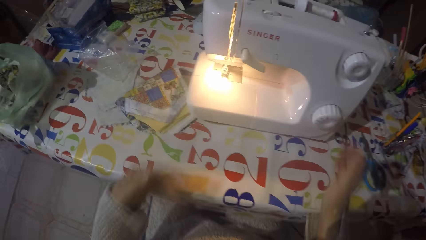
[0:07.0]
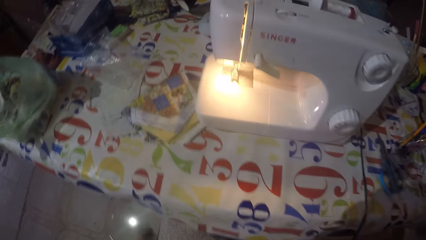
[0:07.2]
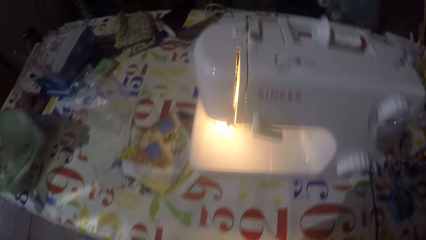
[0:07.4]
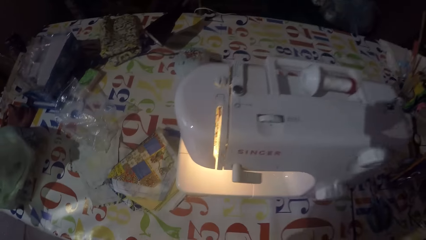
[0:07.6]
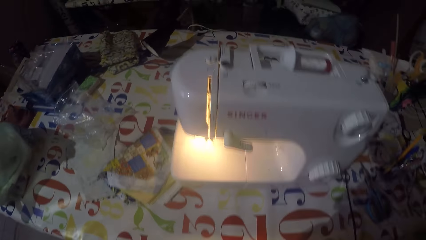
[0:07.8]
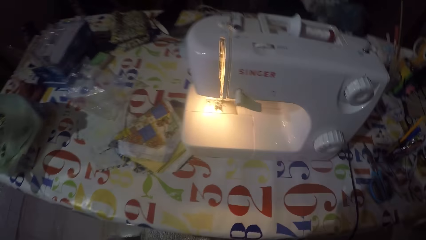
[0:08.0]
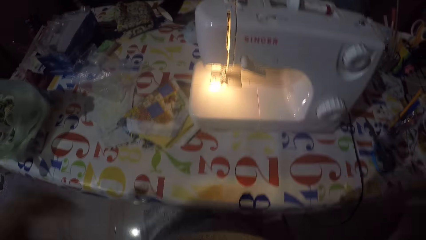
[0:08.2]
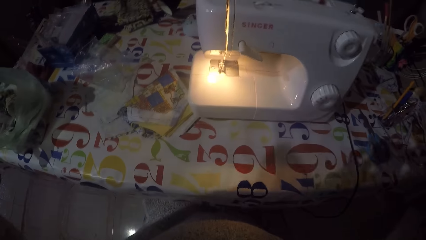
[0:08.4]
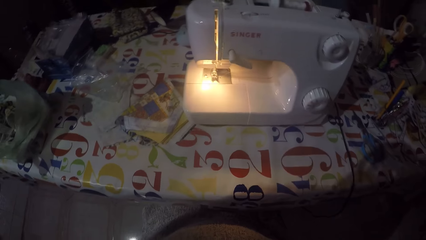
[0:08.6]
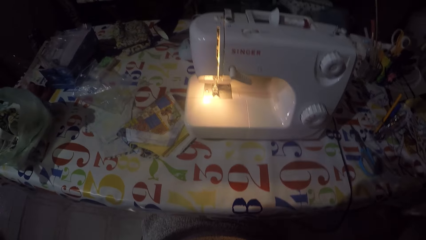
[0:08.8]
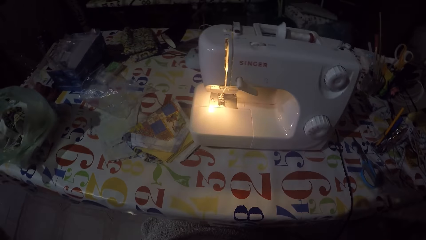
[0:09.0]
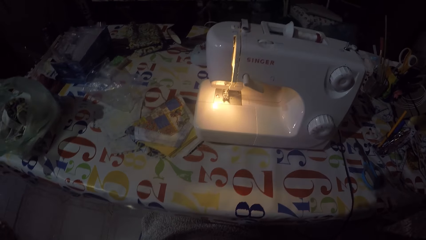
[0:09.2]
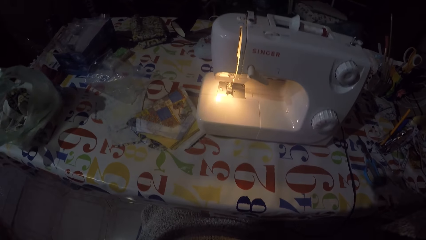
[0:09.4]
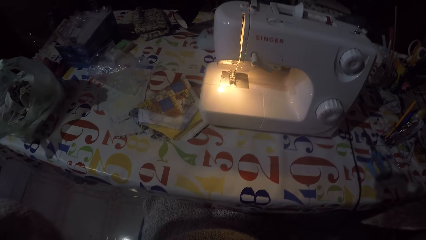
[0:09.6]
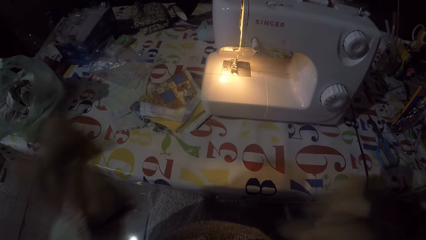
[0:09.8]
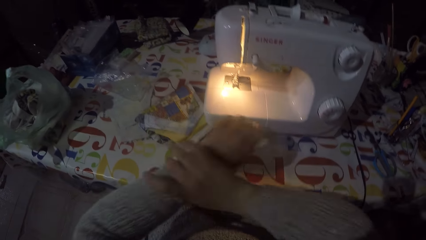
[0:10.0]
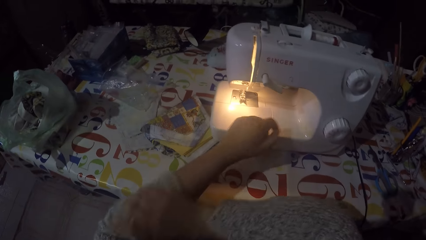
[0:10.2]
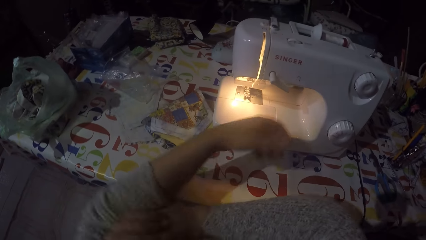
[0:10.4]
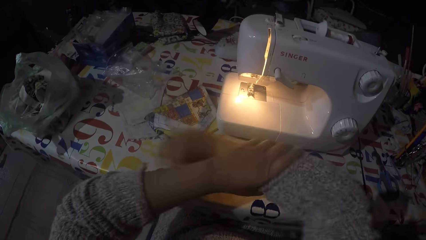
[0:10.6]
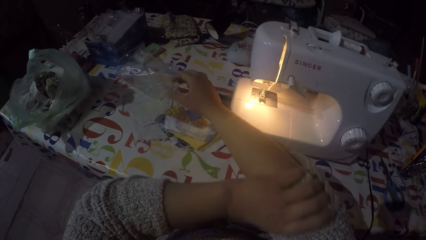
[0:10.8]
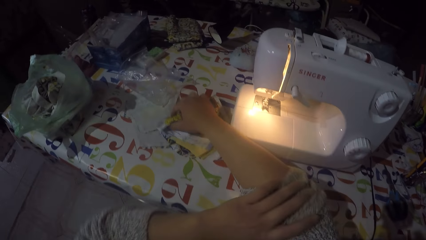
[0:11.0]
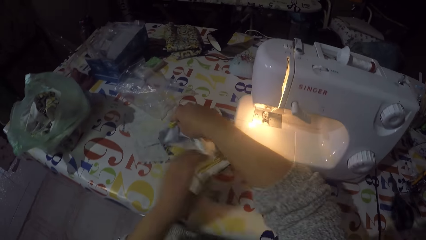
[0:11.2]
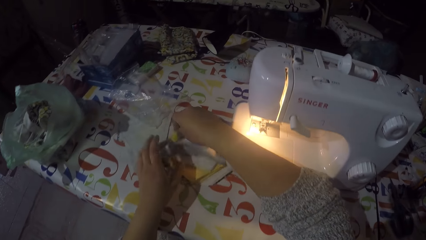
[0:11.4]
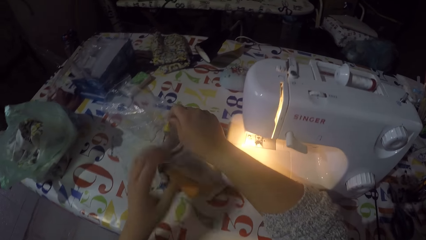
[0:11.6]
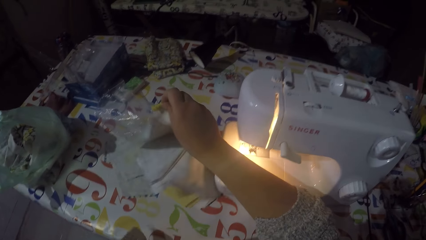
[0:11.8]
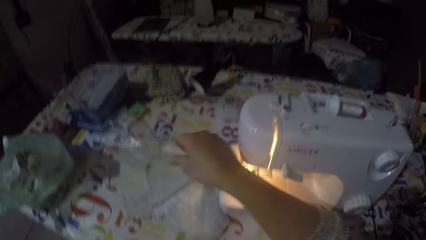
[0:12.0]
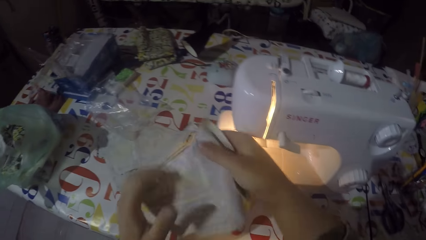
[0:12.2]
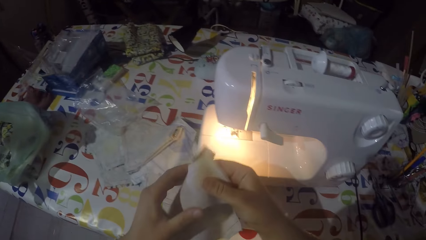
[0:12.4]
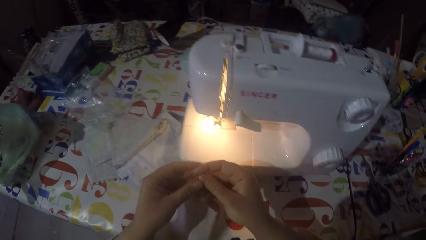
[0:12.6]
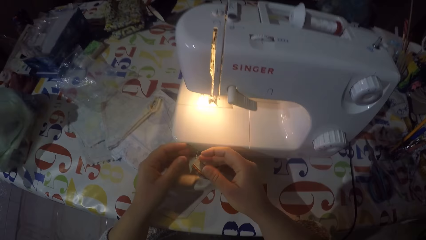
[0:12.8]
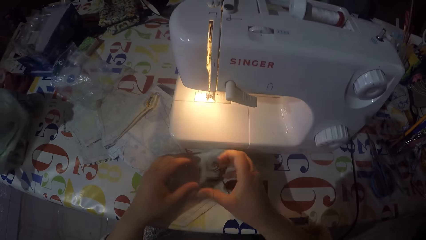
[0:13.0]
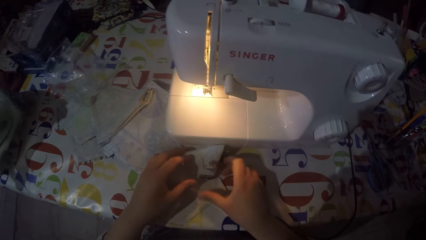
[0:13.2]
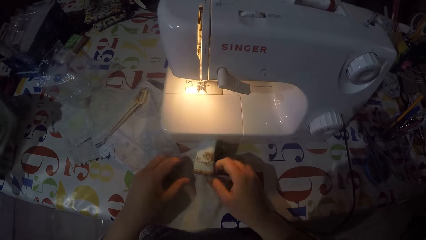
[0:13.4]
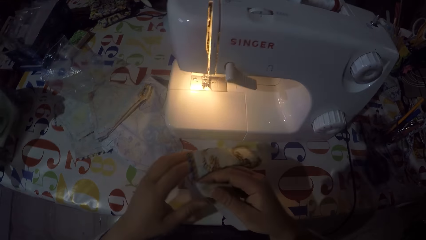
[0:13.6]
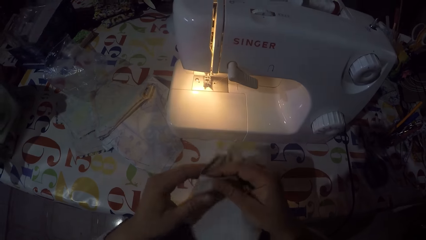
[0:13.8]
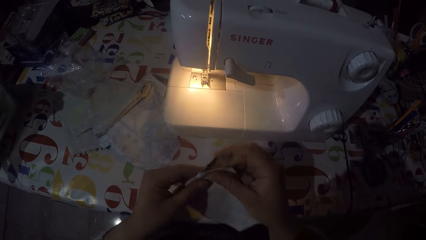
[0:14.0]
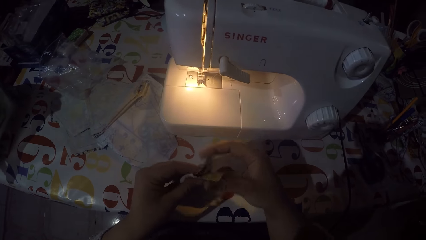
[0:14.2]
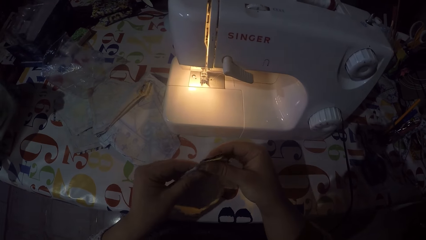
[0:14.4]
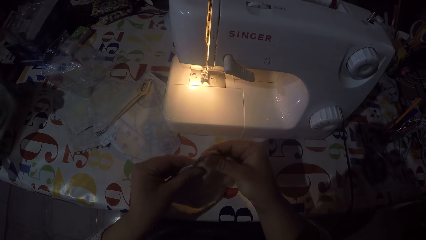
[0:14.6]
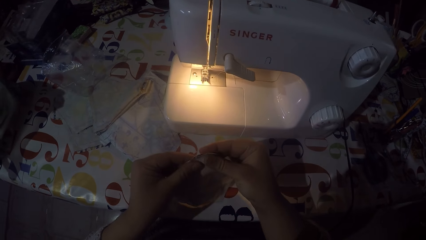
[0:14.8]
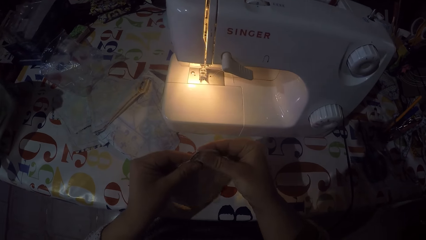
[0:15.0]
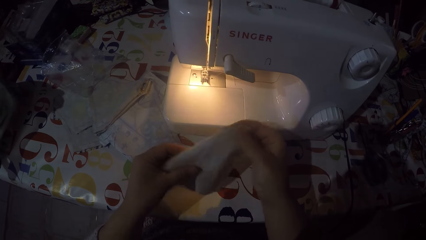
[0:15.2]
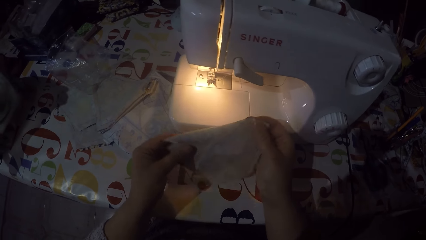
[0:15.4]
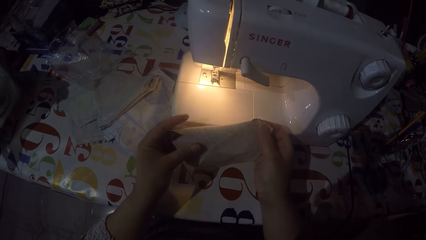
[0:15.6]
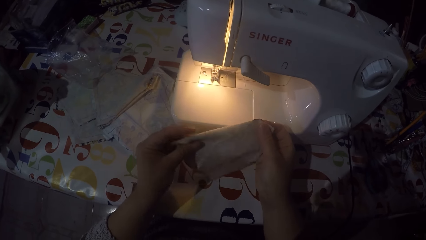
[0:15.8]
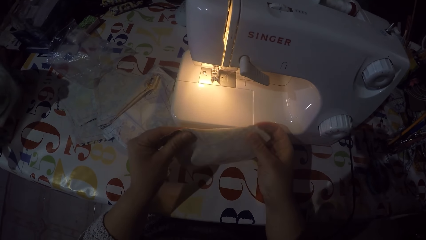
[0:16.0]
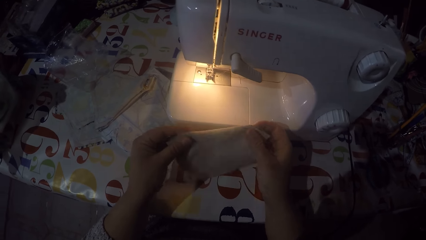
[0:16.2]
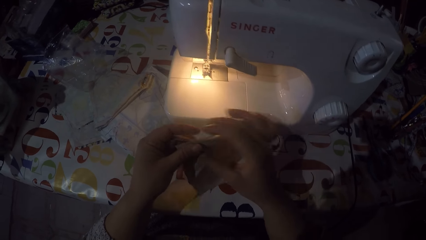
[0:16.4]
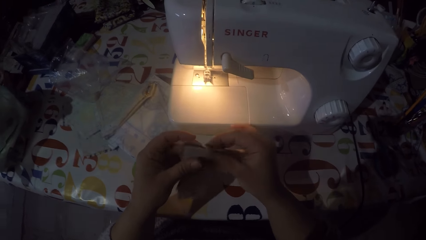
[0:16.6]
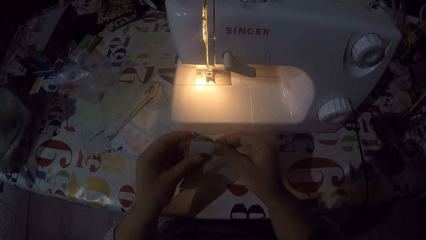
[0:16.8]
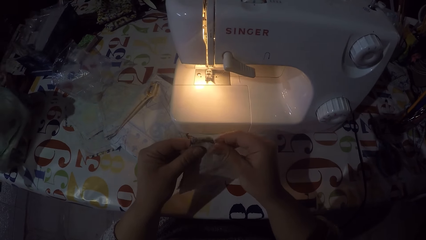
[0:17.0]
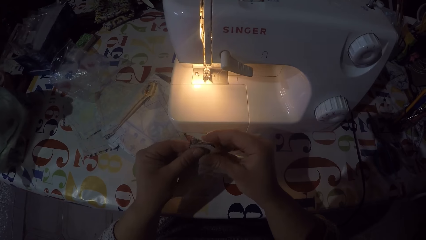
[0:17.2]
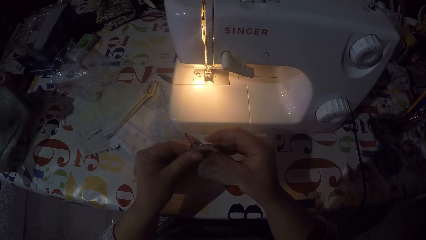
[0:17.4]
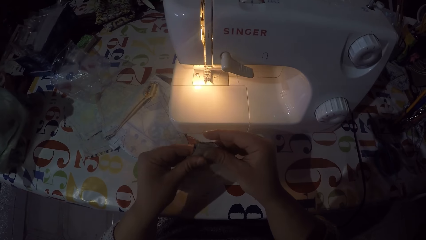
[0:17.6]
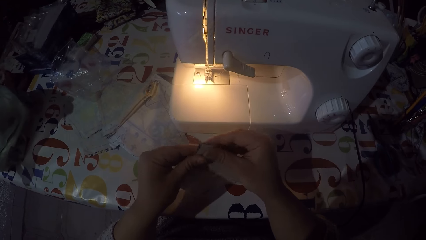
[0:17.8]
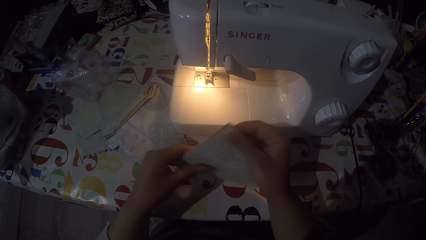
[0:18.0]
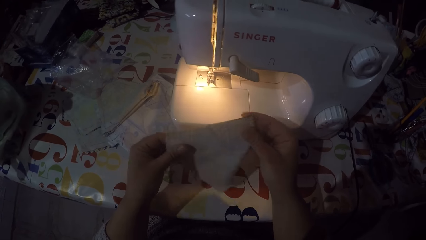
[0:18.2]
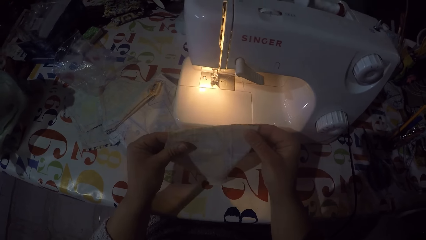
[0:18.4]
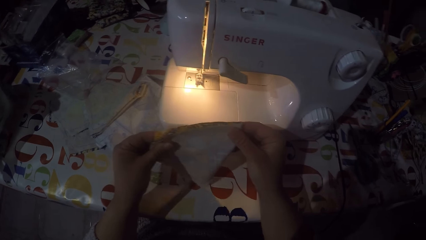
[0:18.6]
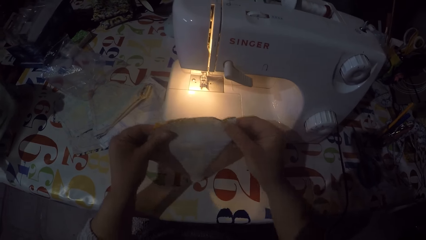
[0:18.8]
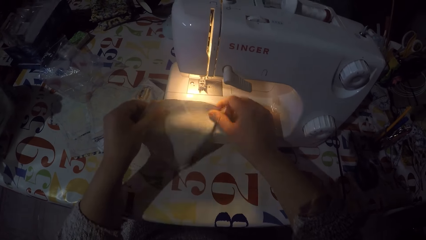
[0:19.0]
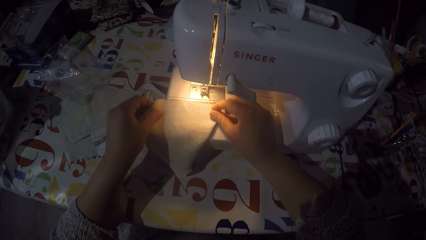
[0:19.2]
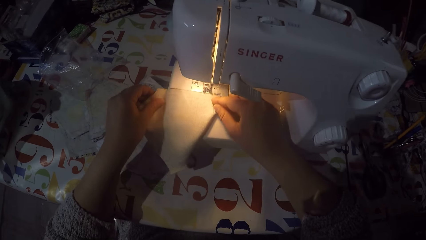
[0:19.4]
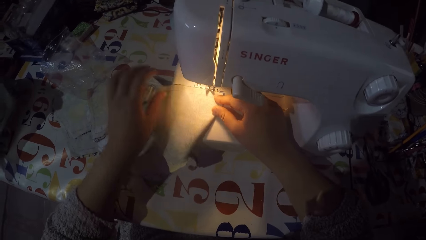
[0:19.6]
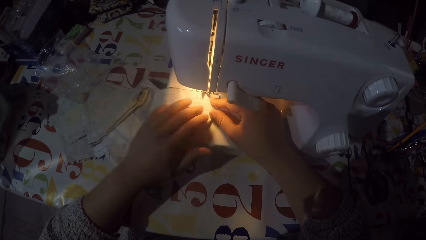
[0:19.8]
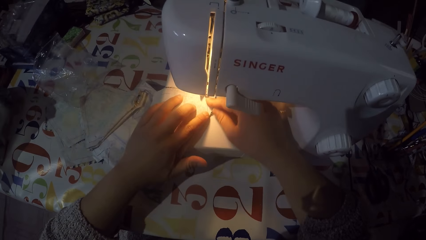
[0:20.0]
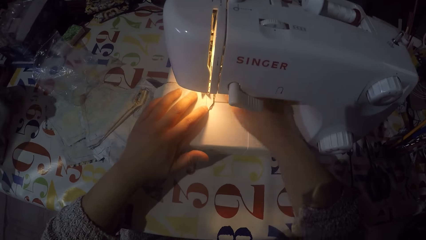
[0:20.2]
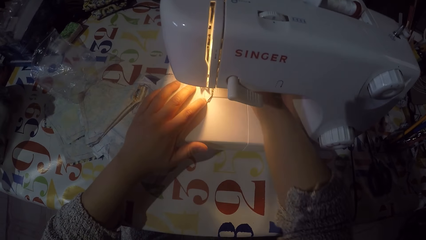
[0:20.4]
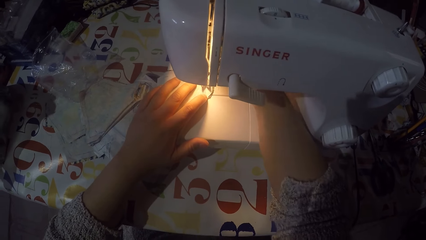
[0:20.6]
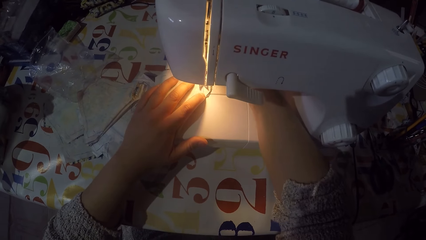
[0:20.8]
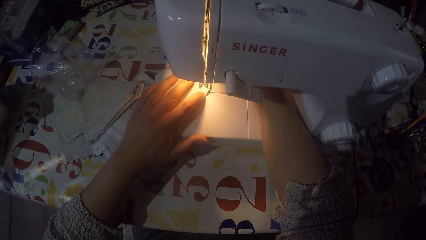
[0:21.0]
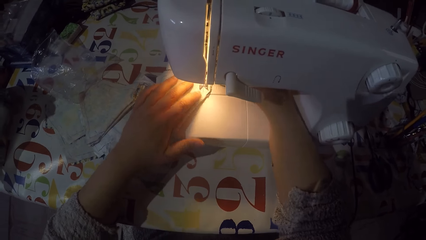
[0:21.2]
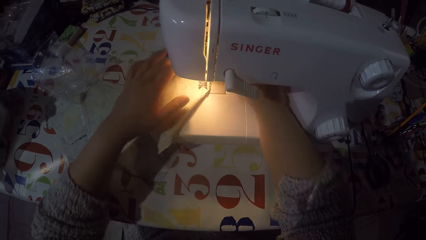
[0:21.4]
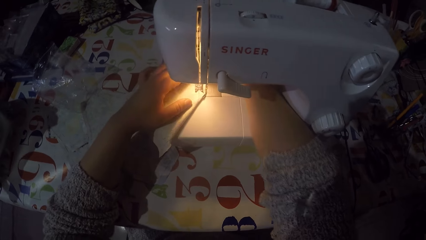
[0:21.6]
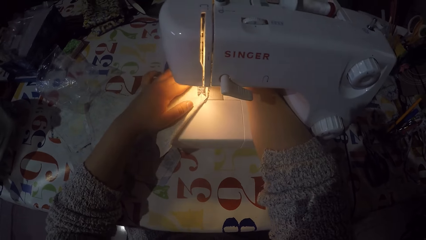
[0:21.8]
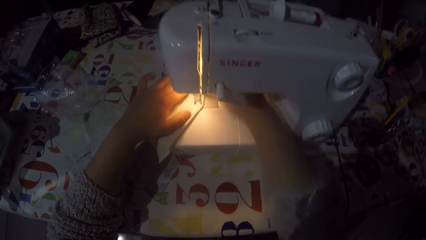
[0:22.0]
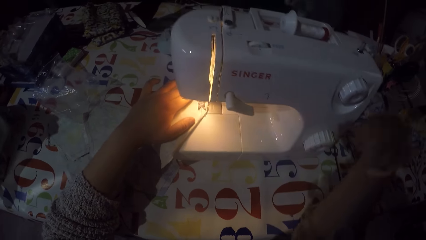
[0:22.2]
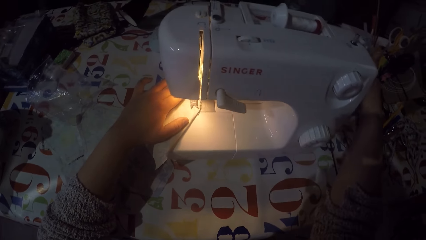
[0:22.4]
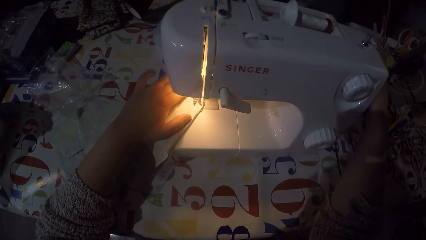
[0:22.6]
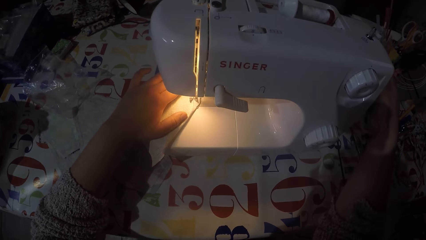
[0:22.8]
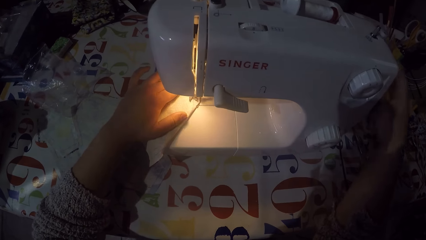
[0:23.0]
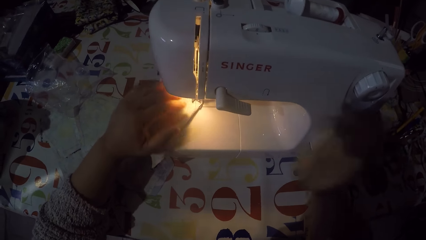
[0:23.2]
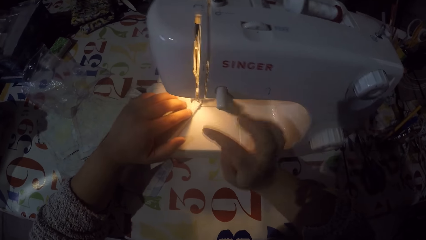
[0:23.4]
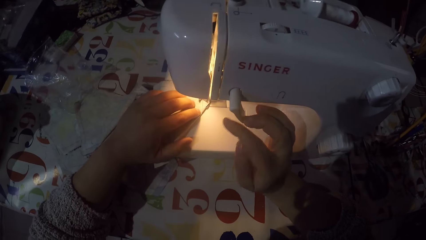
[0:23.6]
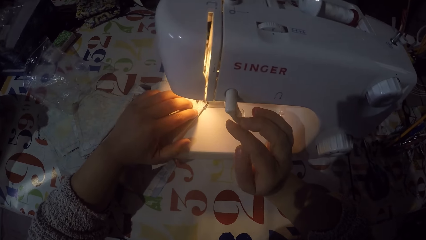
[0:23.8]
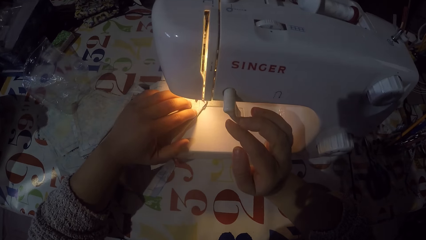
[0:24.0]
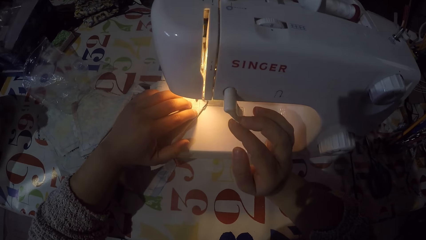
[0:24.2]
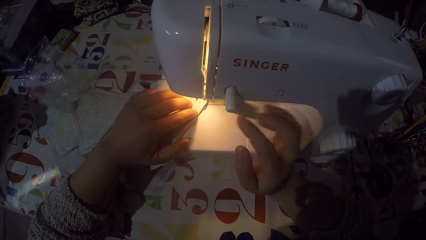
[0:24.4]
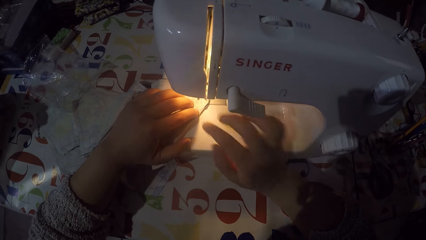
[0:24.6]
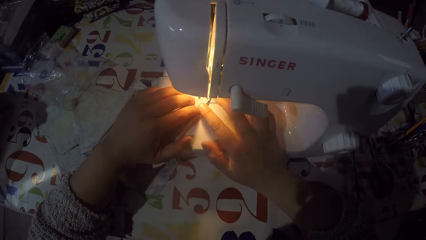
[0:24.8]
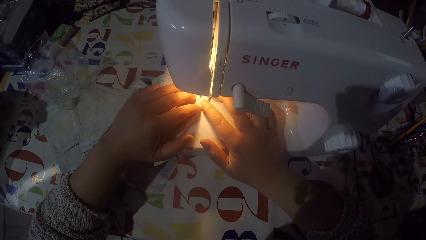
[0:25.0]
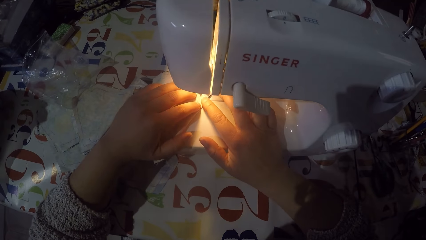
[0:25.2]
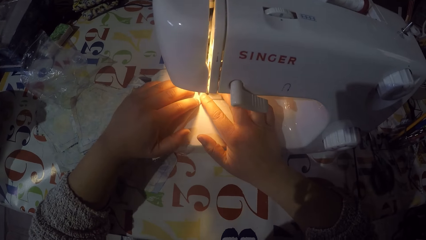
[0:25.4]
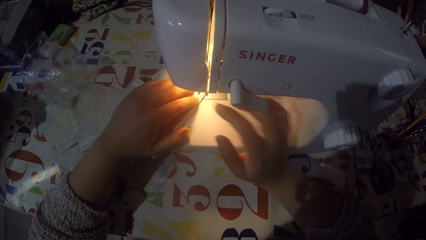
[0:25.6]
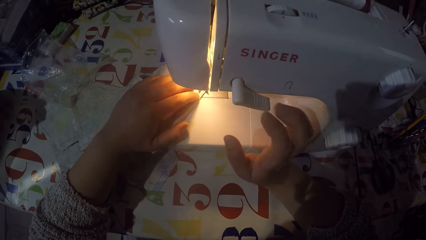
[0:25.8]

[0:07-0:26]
The camera wearer puts on the sewing machine. He removes both his hands from the sewing machine. He looks around. He rolls up the sweater hand. He folds the sweater on his hands. He picks up a piece of cloth on the table. He holds the piece of cloth with both hands. He folds the piece of cloth. He puts the piece of cloth on the sewing machine. He touches the hand wheel with his right hand. He removes his right hand from the sewing machine. He pushes the thread take-up lever down with his right hand. He sews the piece of cloth. He sews the piece of cloth again. He removes his right hand from the thread take-up lever. He sews the piece of cloth. He touches the piece of cloth with both his hands.
